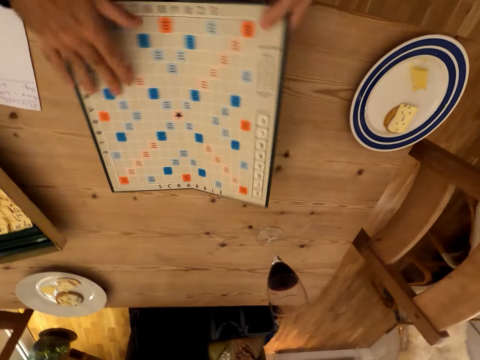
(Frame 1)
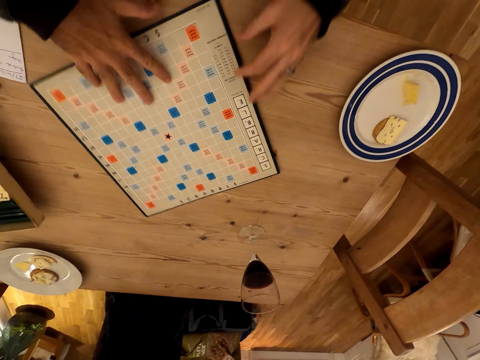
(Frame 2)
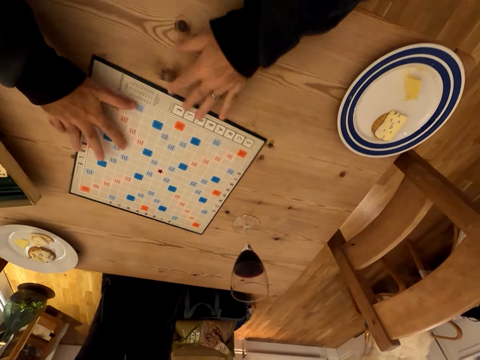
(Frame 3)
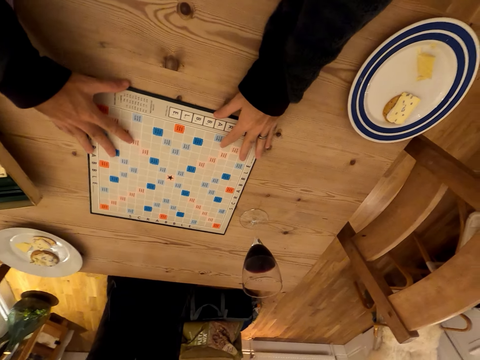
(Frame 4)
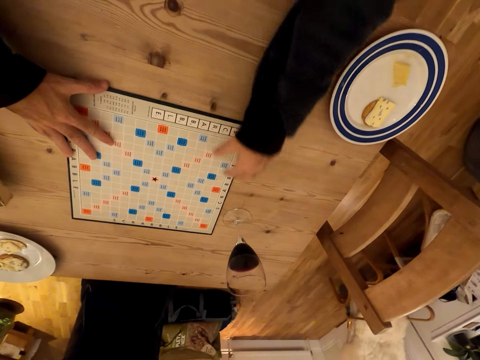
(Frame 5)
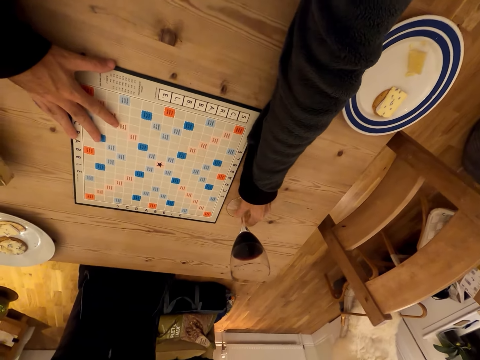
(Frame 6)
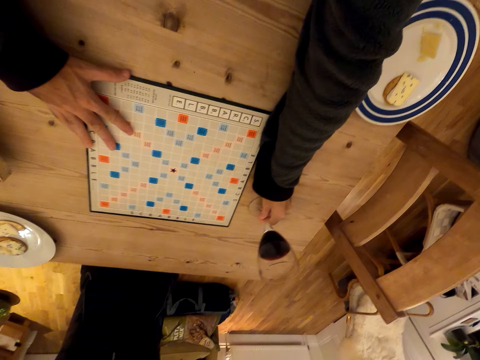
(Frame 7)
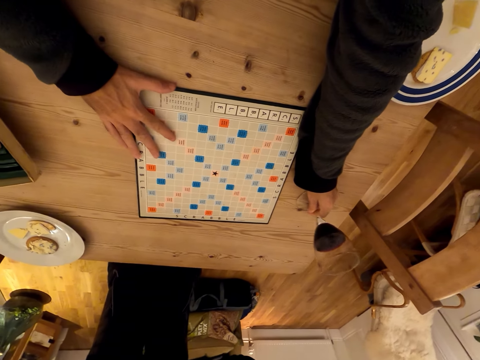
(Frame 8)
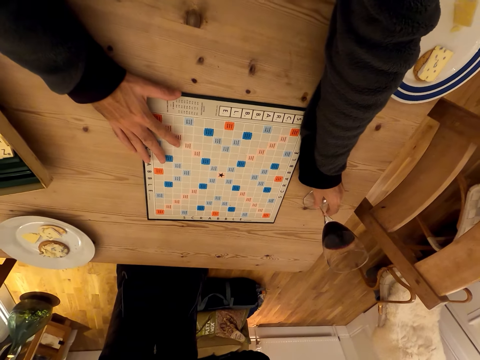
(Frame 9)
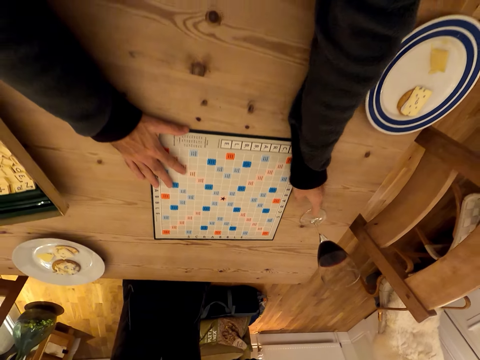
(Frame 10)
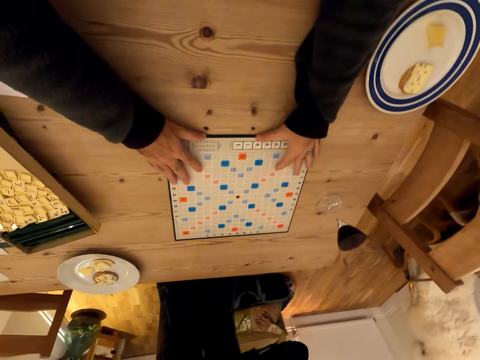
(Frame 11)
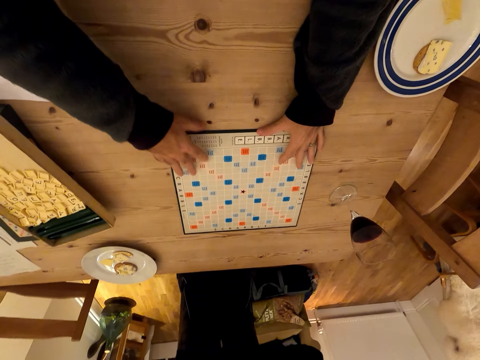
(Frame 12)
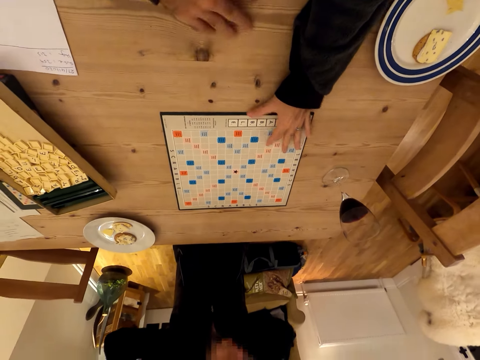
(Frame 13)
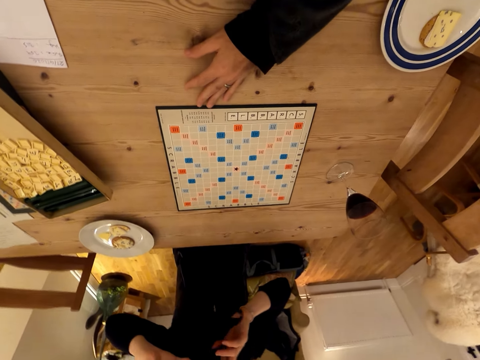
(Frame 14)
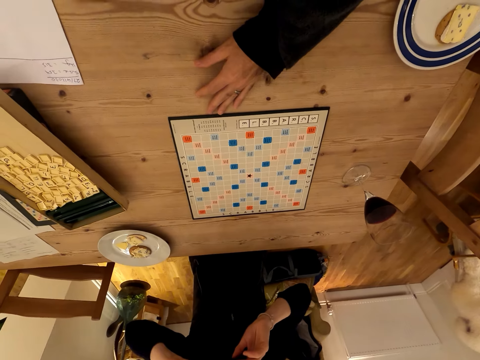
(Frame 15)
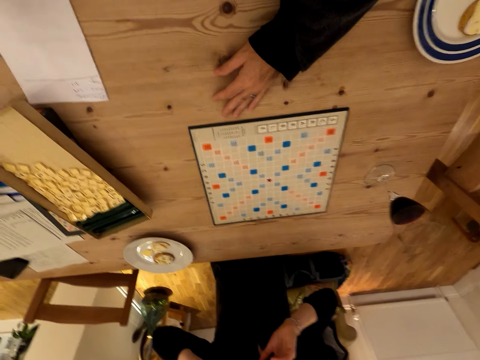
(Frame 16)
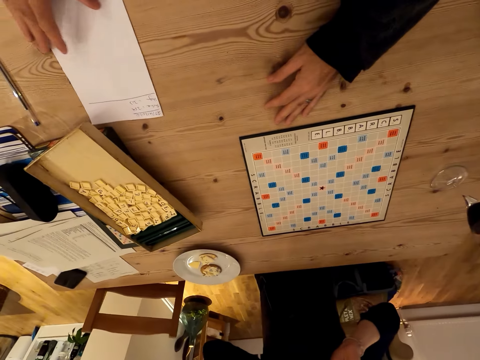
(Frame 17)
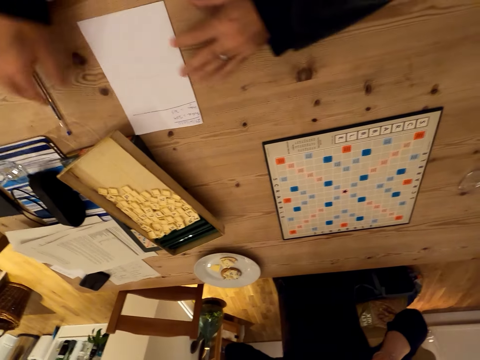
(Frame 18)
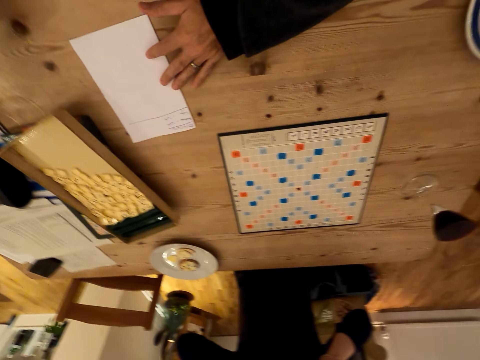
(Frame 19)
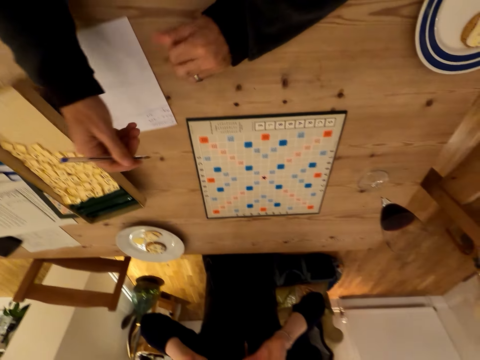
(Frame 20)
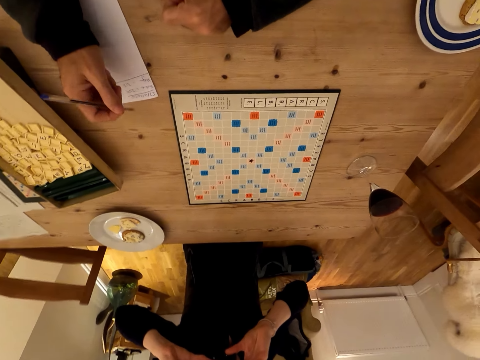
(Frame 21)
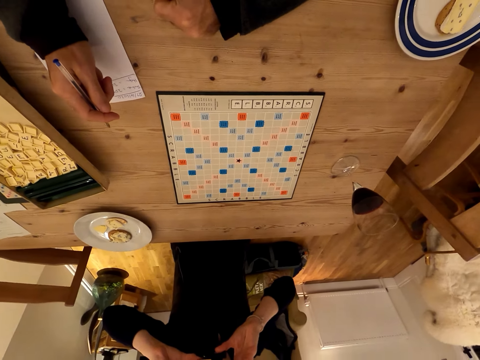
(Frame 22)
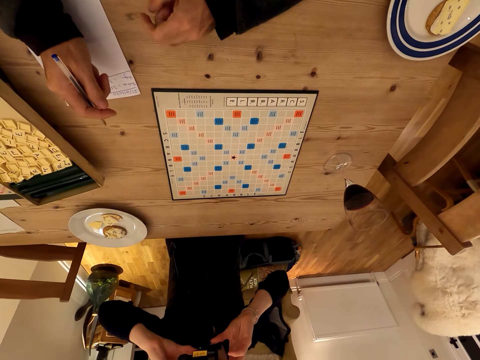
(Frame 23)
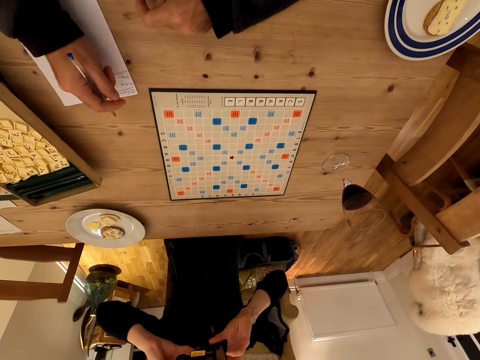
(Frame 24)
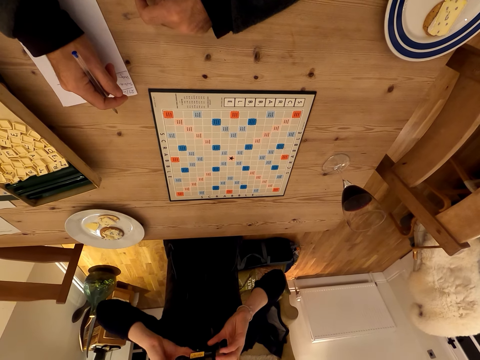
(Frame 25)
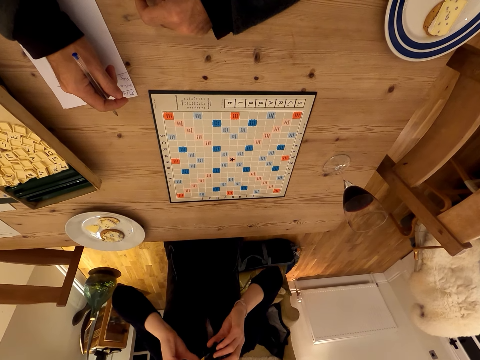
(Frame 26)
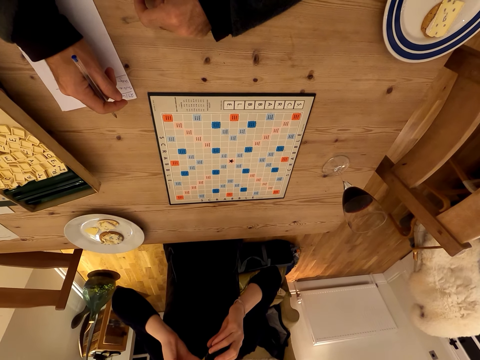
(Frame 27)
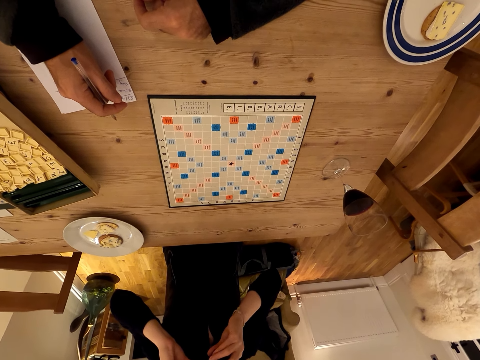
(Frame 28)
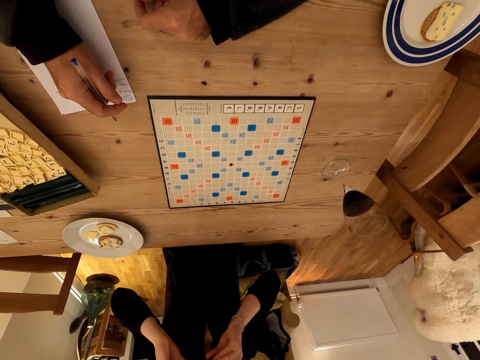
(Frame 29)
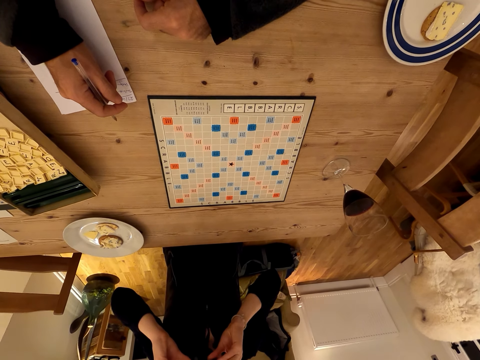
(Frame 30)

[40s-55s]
The camera wearer moves the scrabble board across the table. They move aside the glass of wine. They look on. They move a paper across the table. They pick up a pen from the table. They look at a woman.

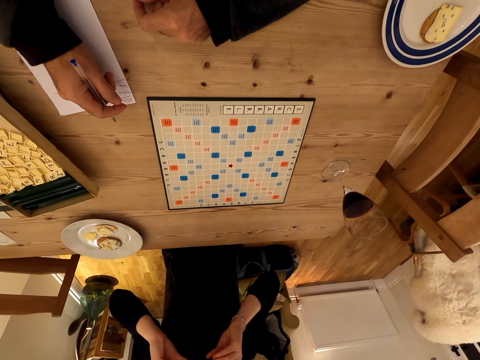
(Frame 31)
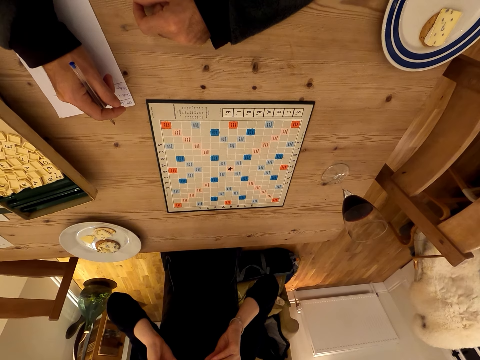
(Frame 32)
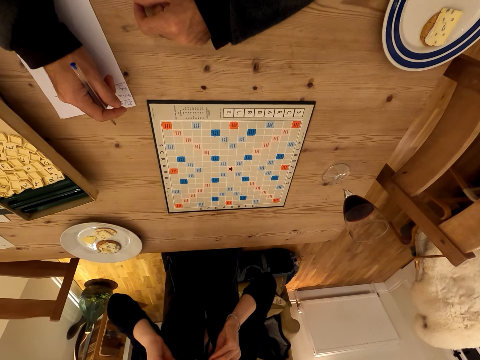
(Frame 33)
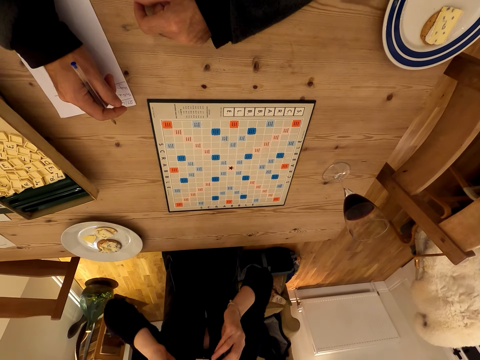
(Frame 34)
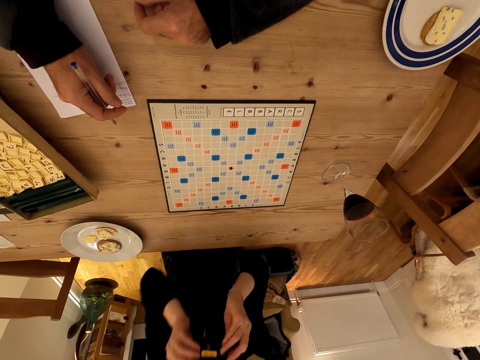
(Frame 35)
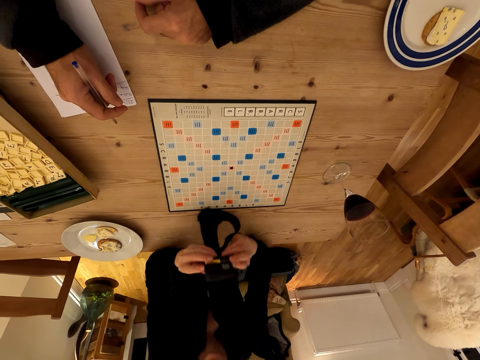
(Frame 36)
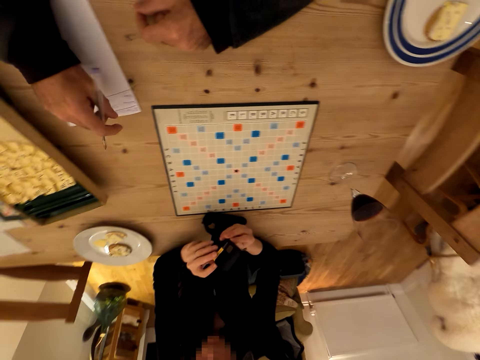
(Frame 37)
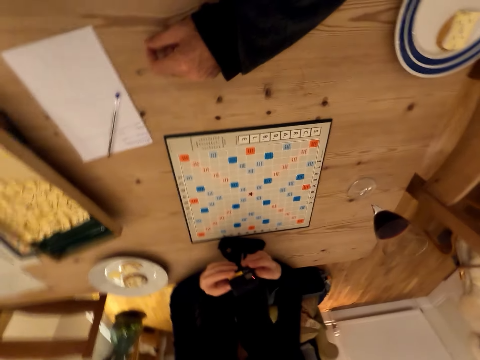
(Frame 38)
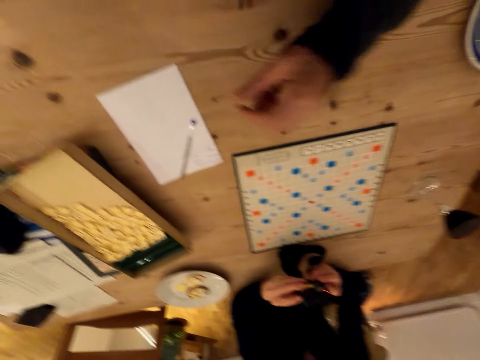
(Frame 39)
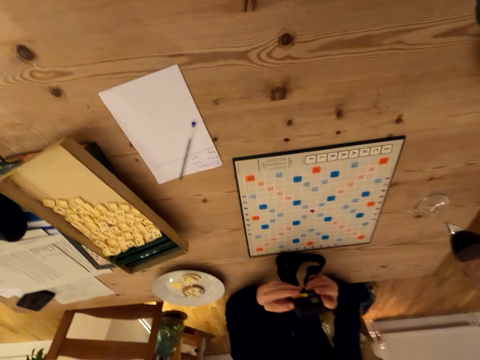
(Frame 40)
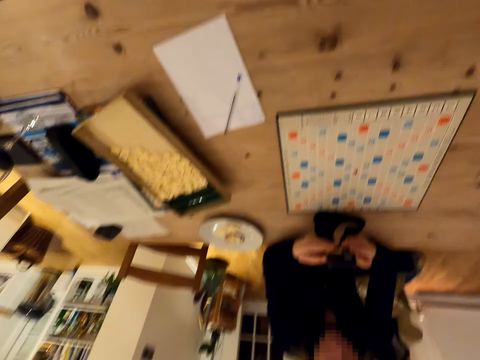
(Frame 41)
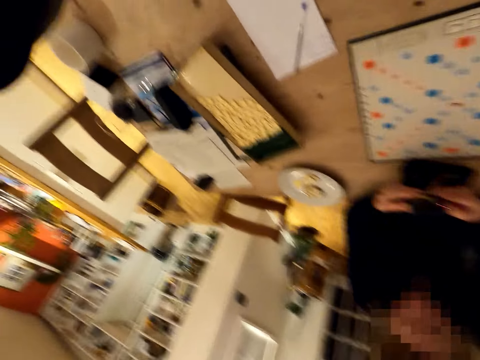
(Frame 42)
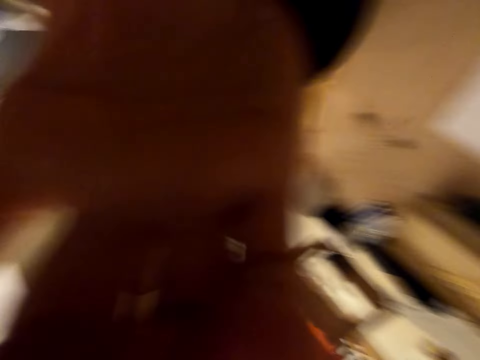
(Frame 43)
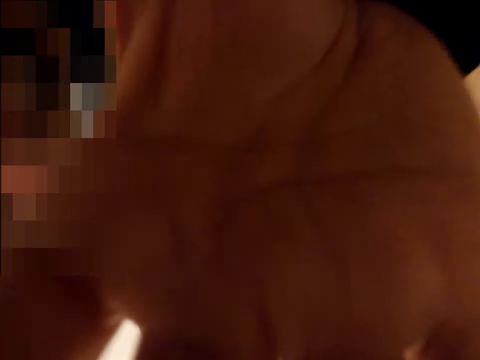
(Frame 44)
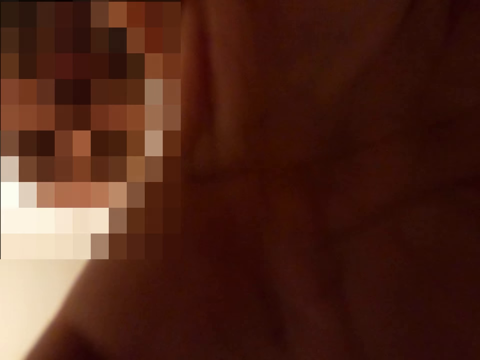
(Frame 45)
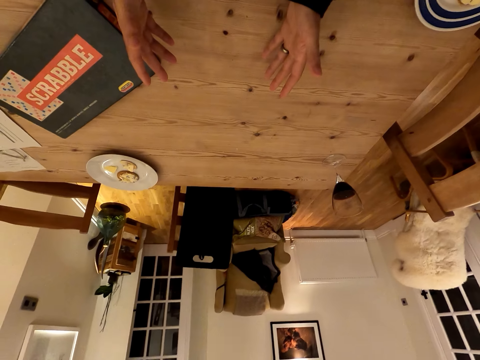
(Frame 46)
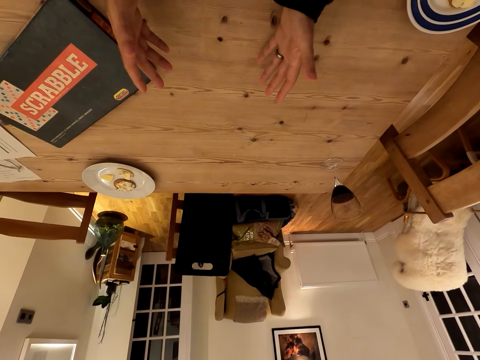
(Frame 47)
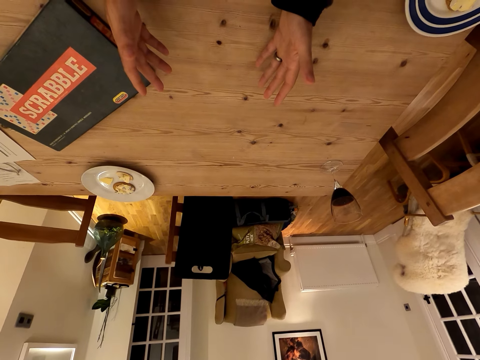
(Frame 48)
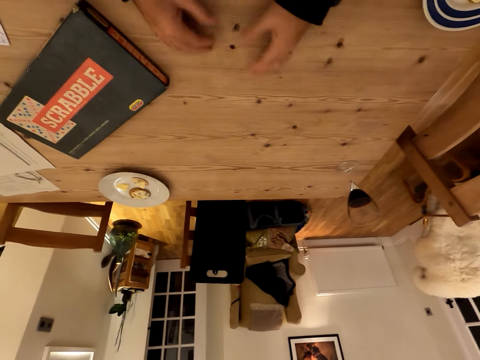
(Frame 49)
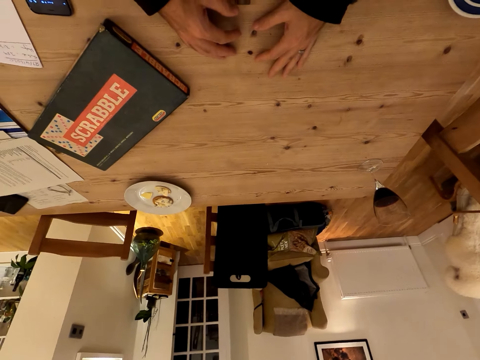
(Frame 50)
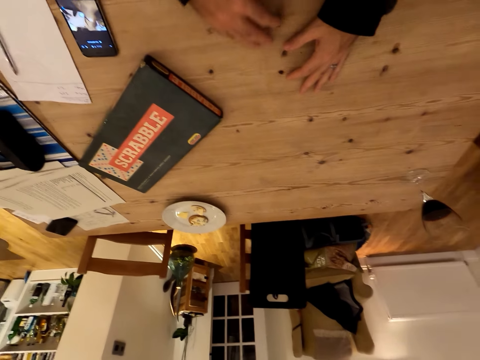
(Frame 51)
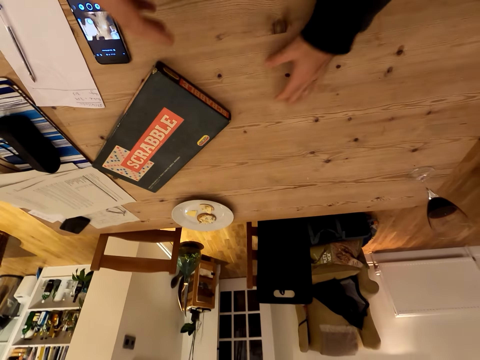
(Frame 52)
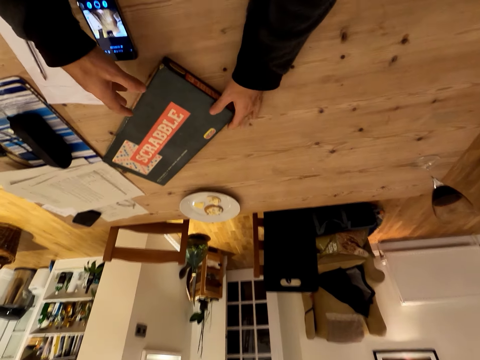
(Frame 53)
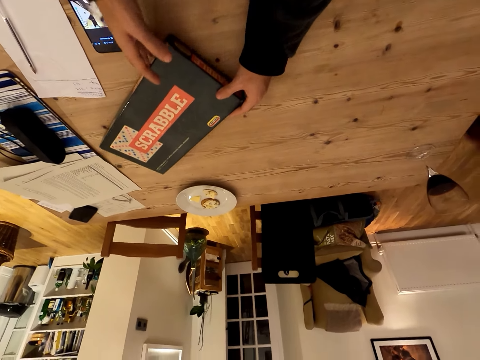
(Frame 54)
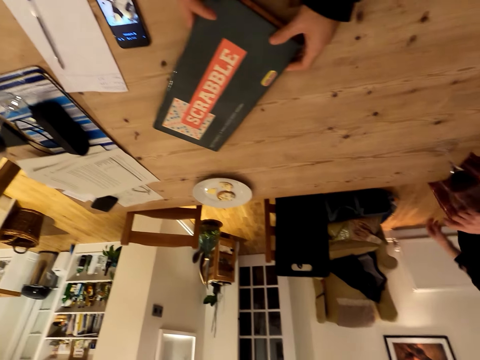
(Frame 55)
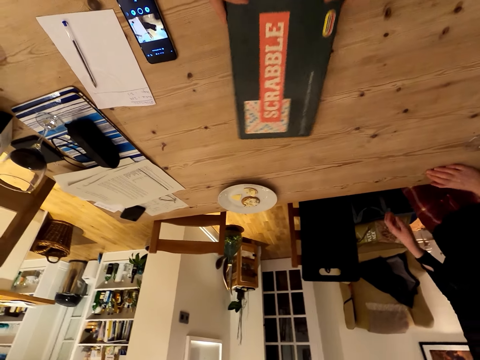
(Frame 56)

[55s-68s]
The camera wearer puts the pen on the table. They adjust the camera. A person adjusts the camera of the camera wearer. The camera wearer looks on. They move the scrabble box around the table.
